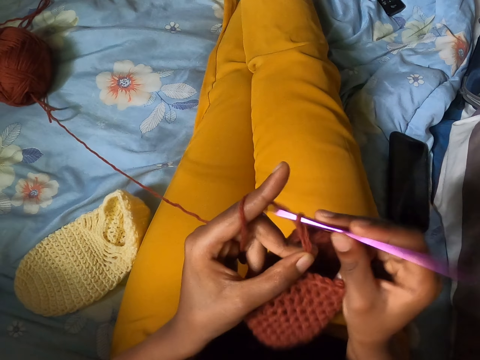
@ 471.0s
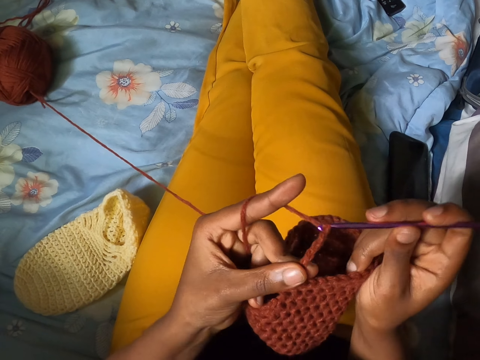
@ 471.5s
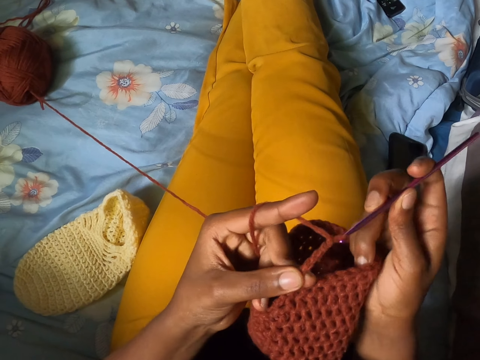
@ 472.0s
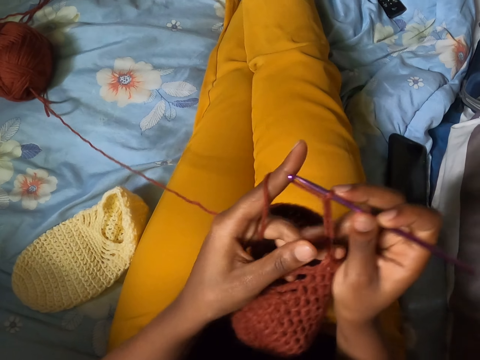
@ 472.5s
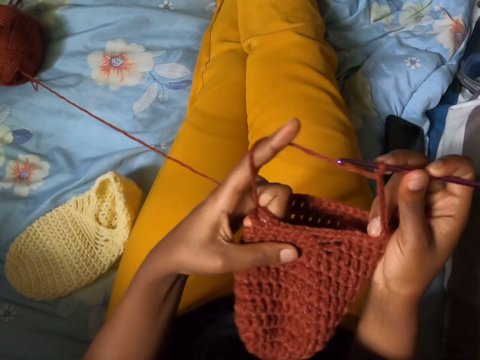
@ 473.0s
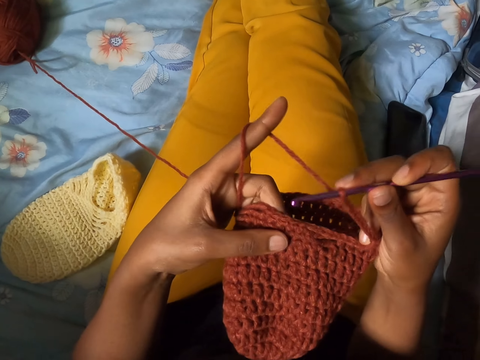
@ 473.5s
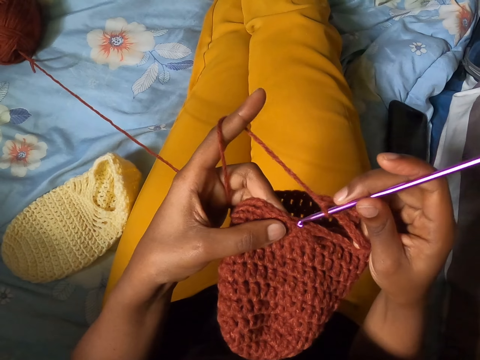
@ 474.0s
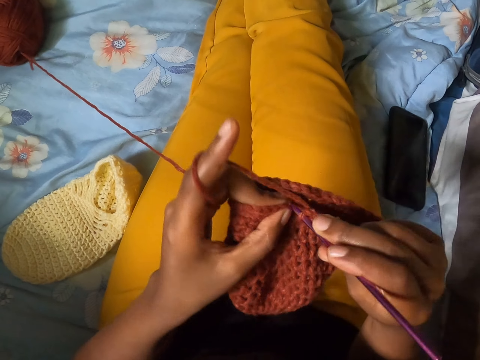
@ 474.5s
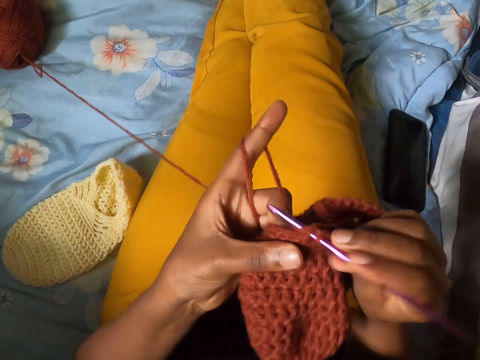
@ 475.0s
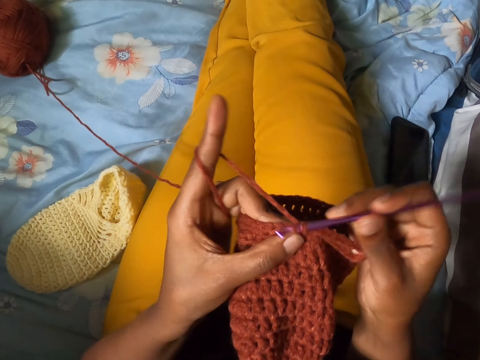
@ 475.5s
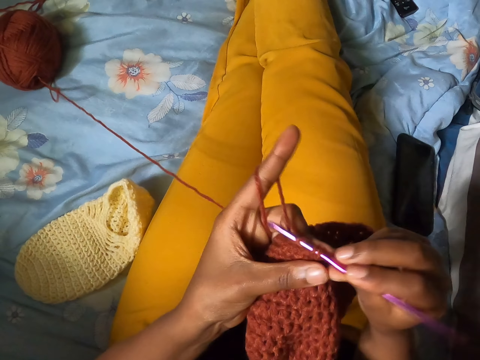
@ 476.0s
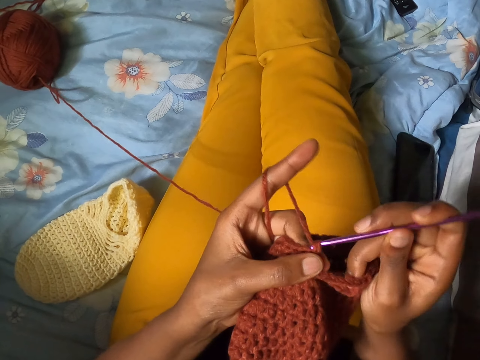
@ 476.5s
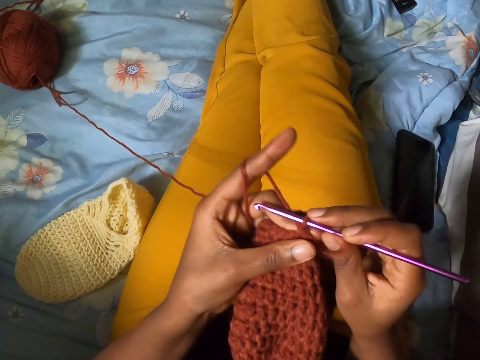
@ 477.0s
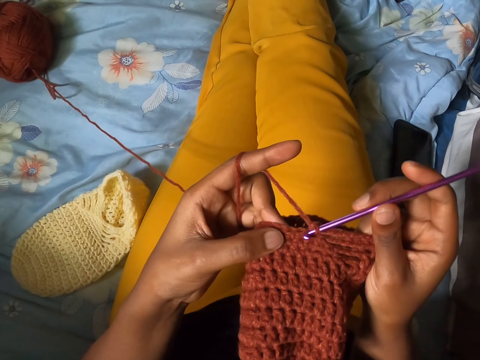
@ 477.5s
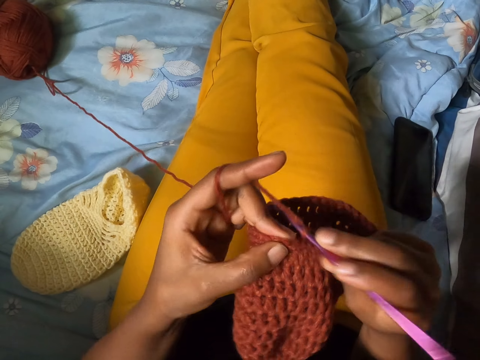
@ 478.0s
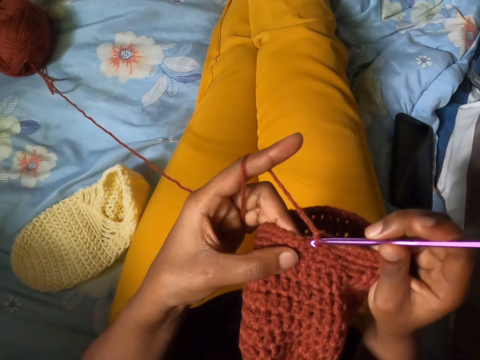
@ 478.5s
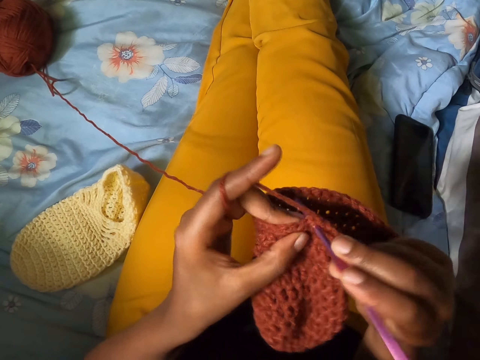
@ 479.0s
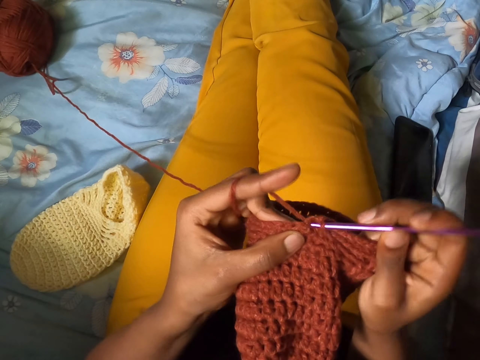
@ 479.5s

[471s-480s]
The camera wearer adjusts the crochet in her left hand. She crochets the yarn with the crochet hook in her right hand.

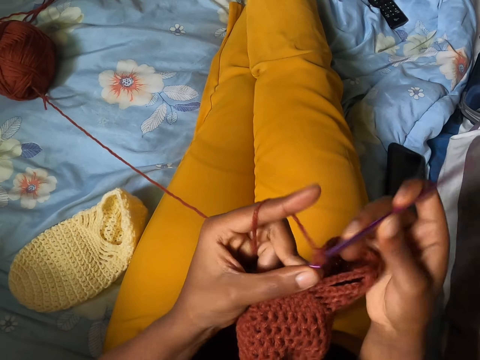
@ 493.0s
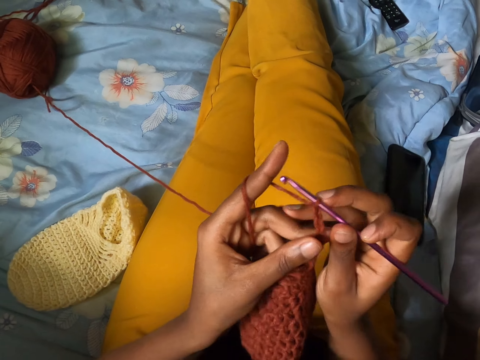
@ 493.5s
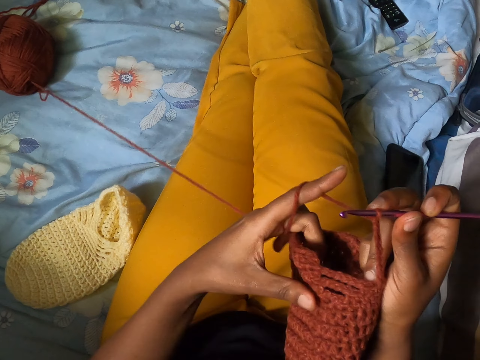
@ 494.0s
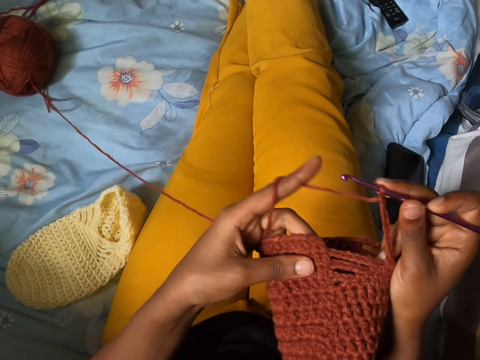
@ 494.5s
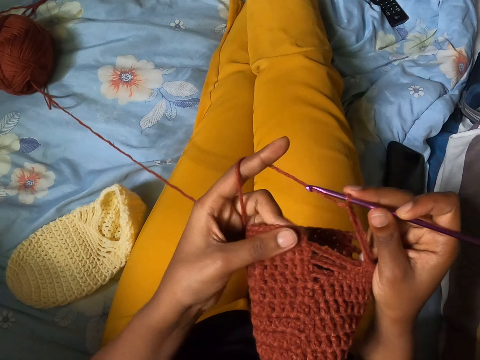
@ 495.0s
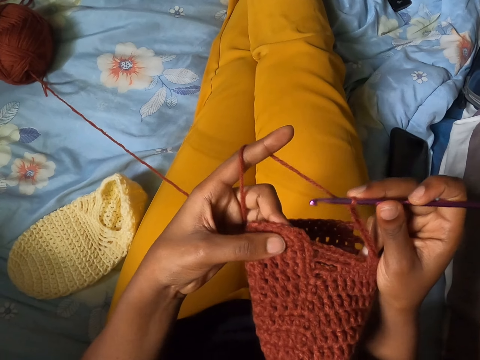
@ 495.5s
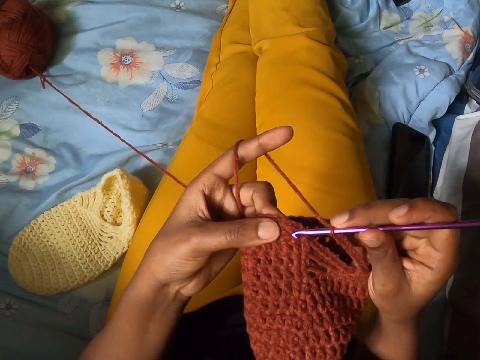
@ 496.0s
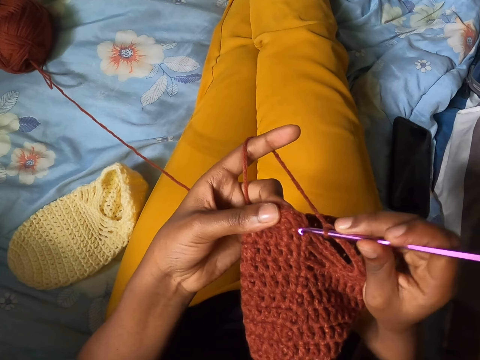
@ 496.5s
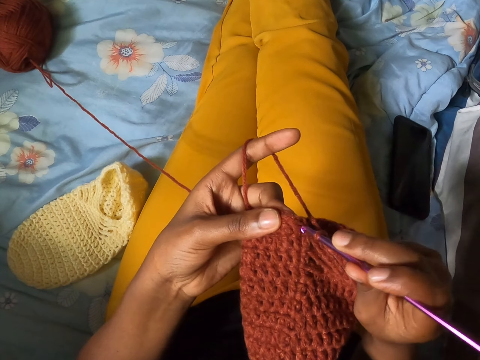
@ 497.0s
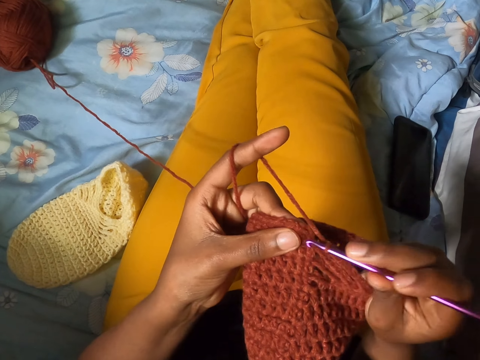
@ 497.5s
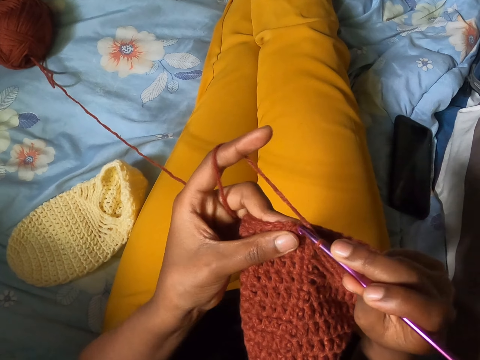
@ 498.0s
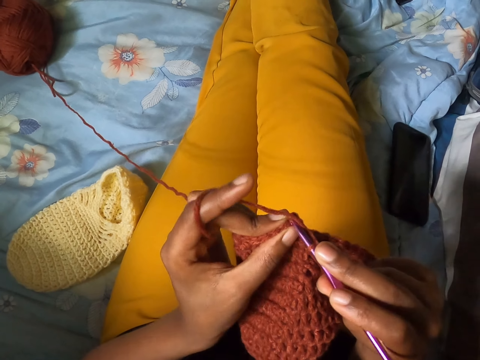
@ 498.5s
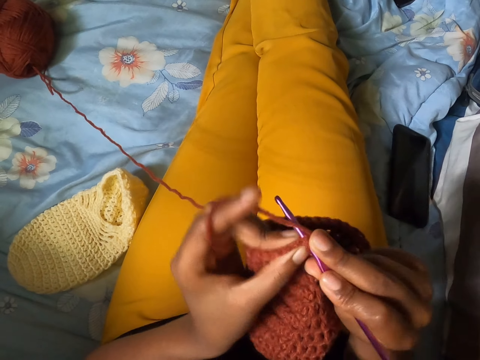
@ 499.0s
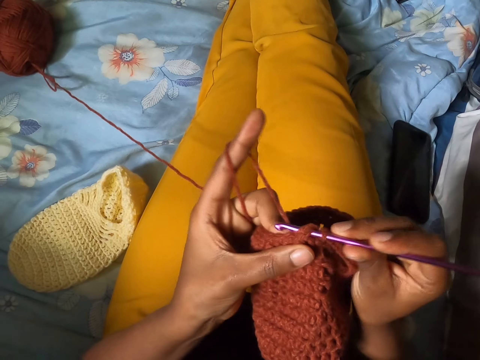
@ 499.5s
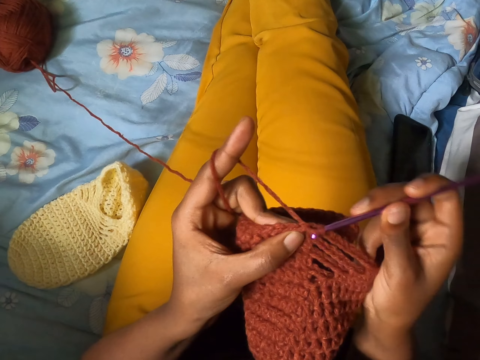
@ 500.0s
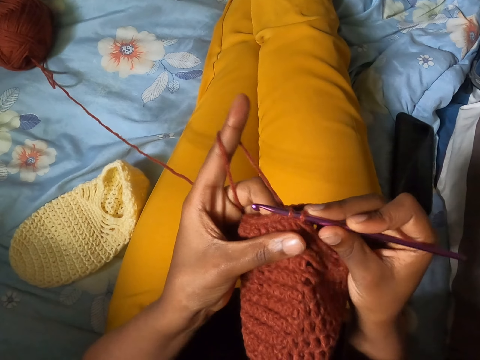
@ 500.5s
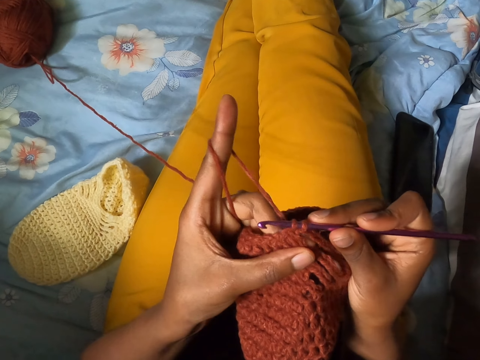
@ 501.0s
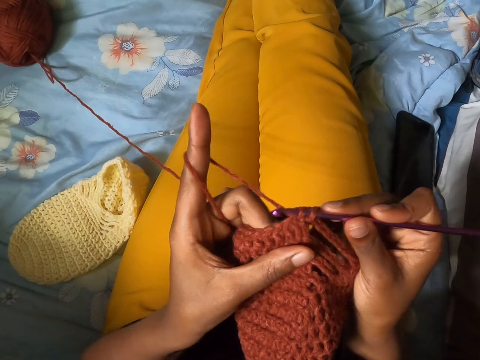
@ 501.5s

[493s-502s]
The camera wearer adjusts the crochet in her left hand. She crochets the yarn with the crochet hook in her right hand.

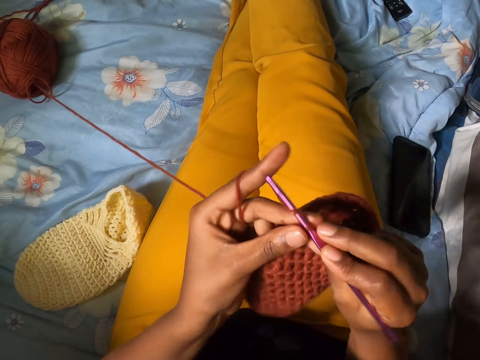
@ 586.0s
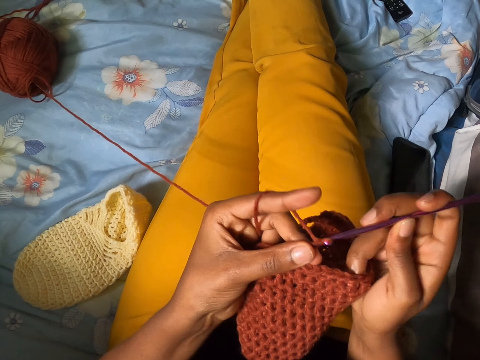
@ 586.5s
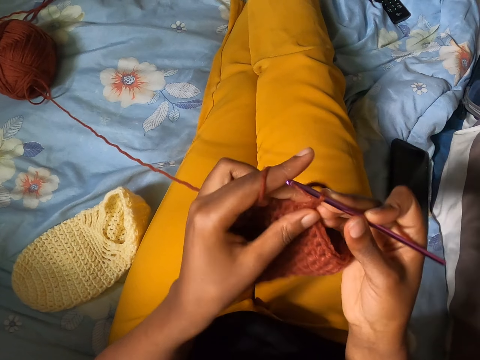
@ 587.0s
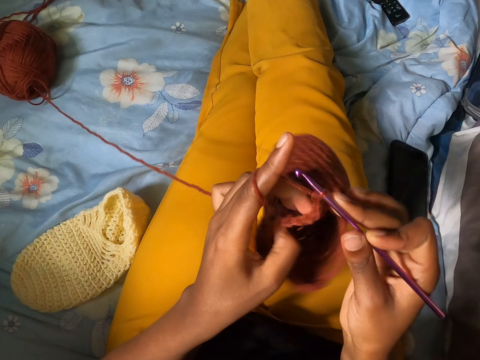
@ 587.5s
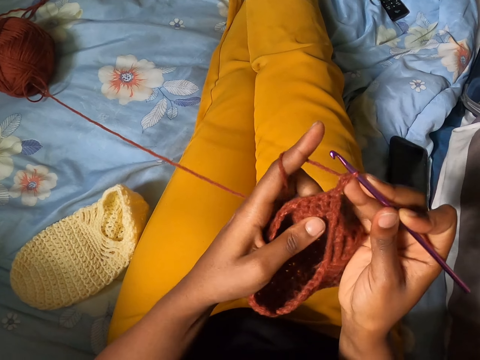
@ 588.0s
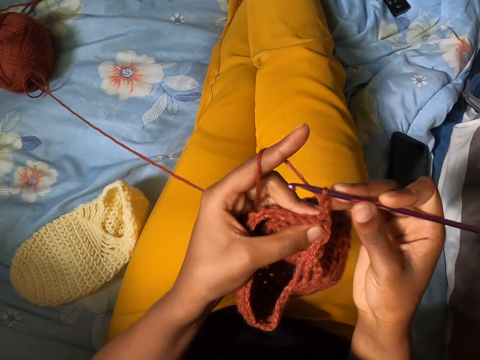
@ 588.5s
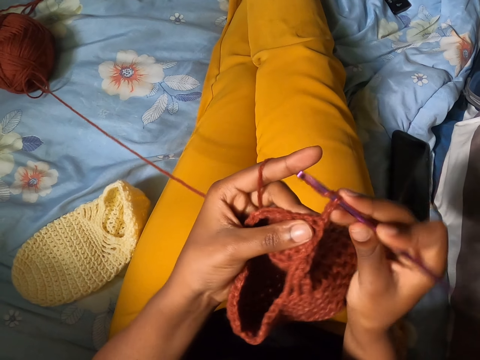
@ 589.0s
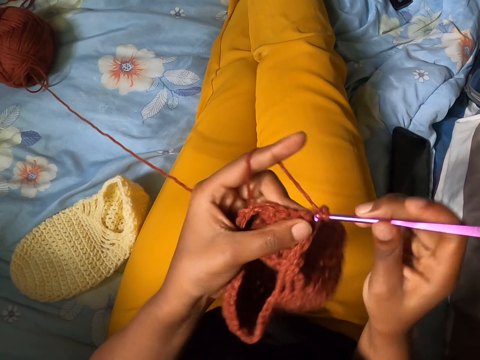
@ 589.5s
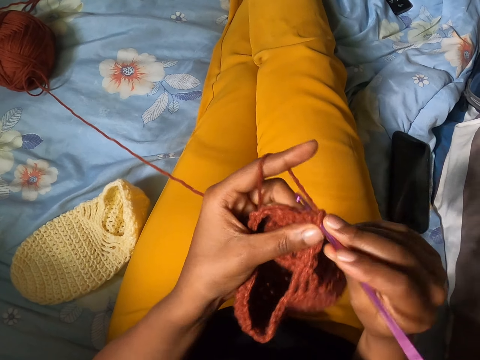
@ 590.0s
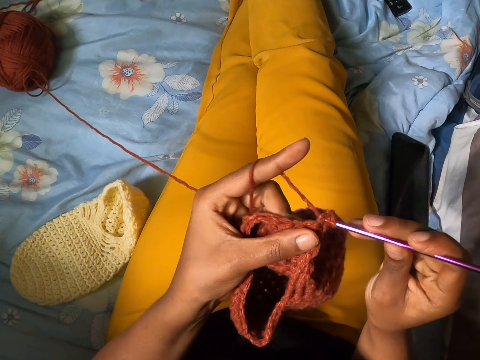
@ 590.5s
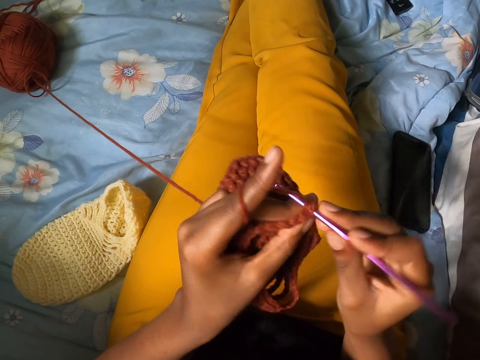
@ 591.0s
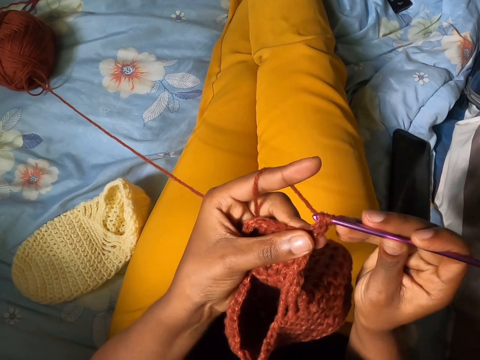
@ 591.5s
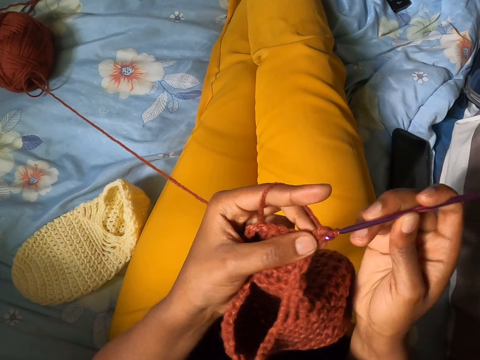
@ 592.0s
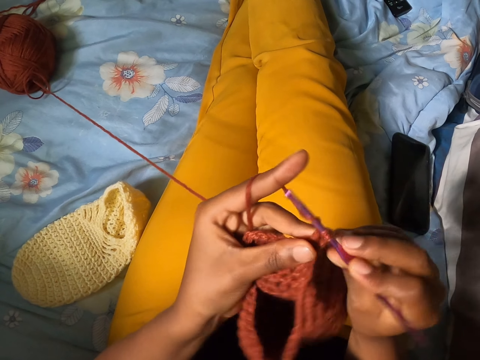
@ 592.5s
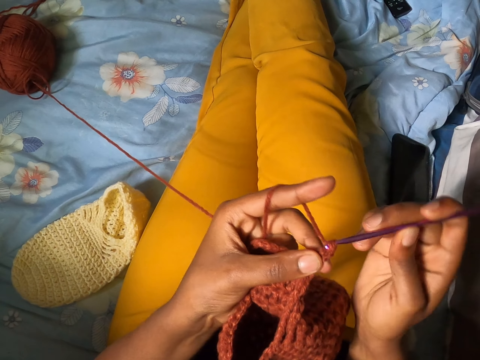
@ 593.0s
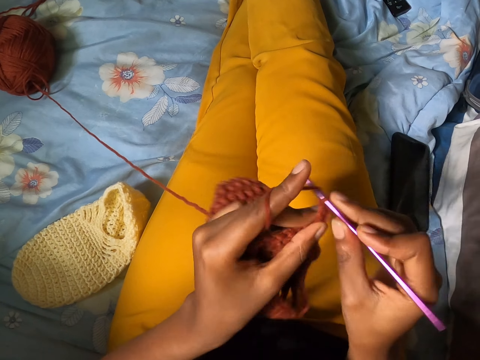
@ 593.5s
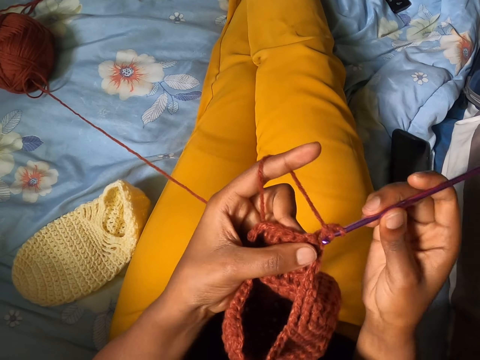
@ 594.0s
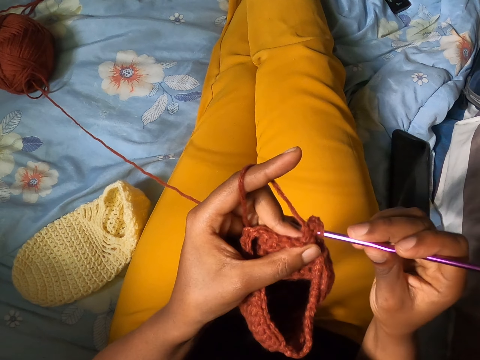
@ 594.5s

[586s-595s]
The camera wearer turns the fabric around. They knit the fabric with the crochet hook.
